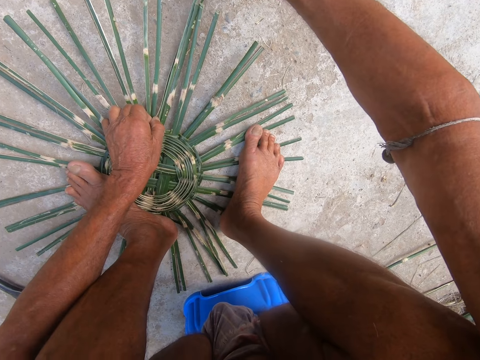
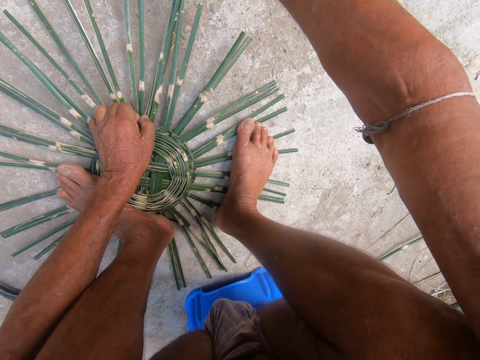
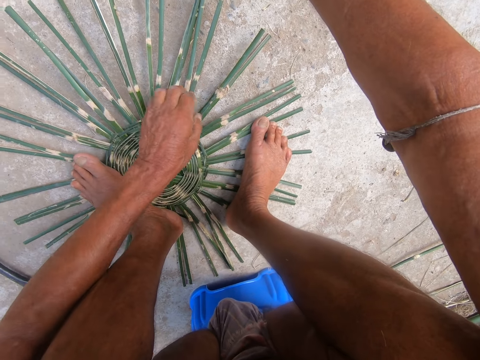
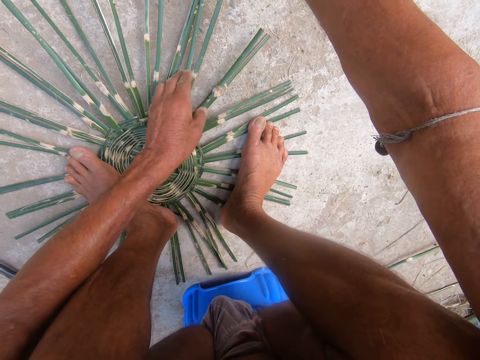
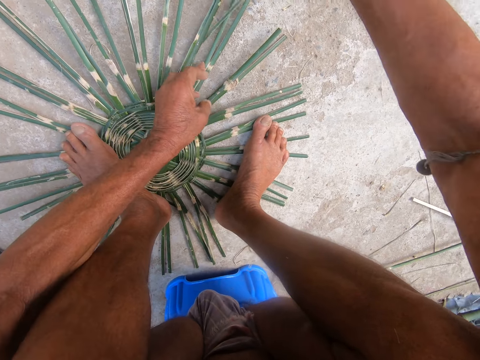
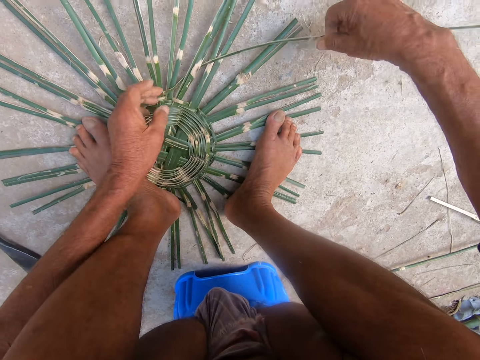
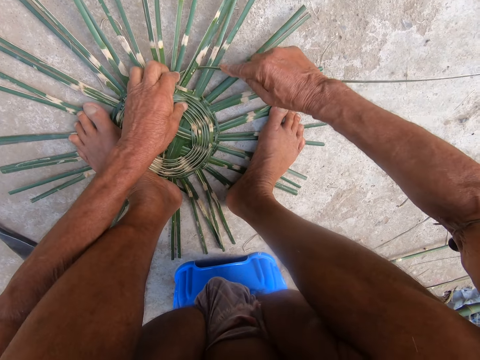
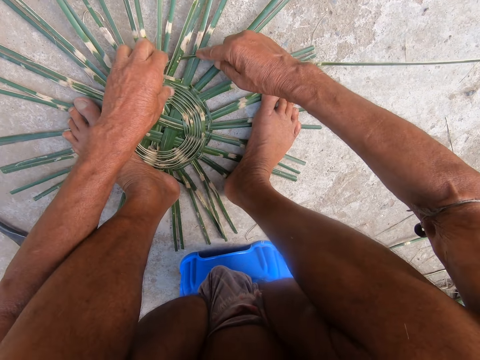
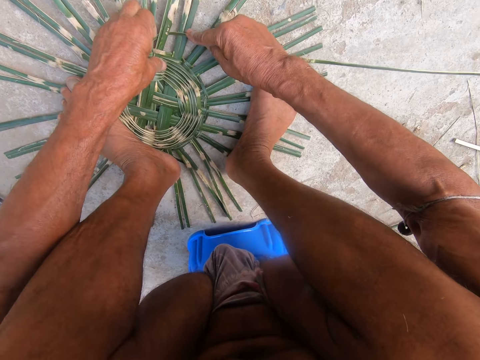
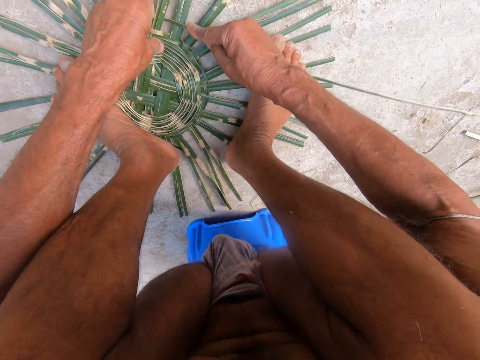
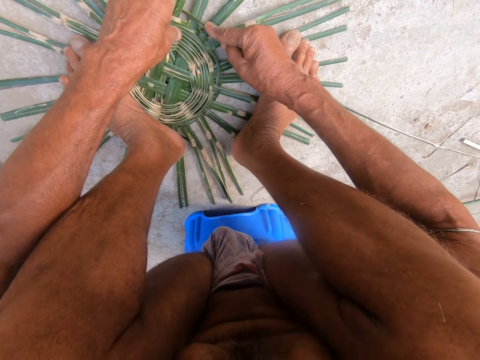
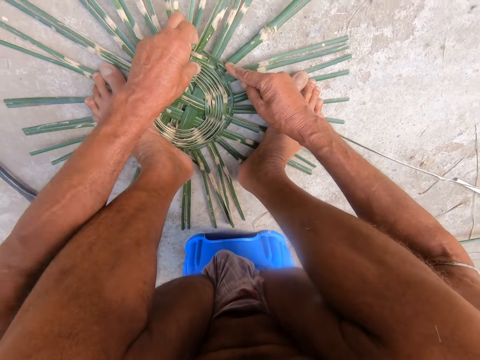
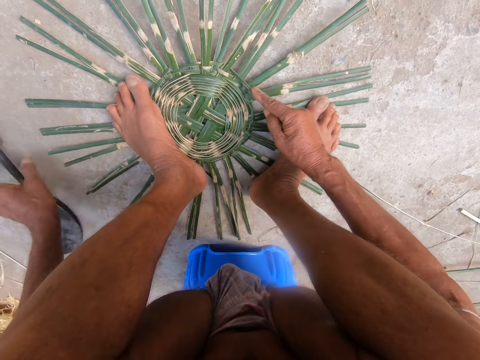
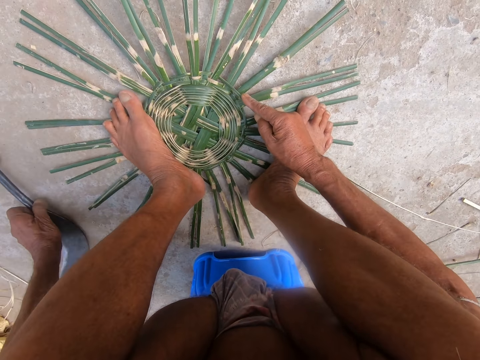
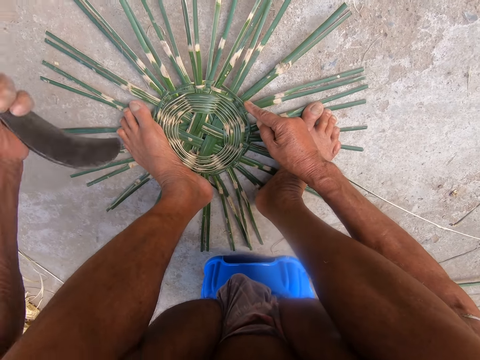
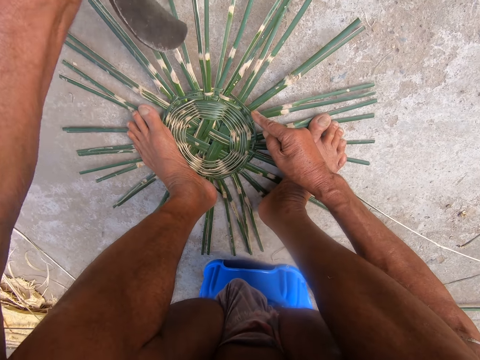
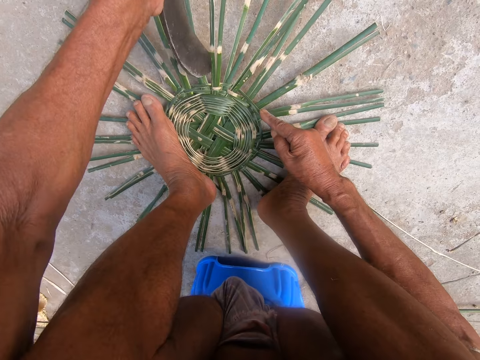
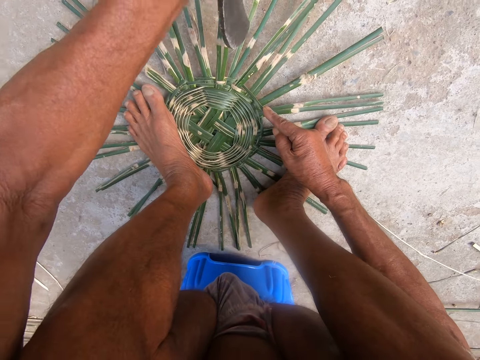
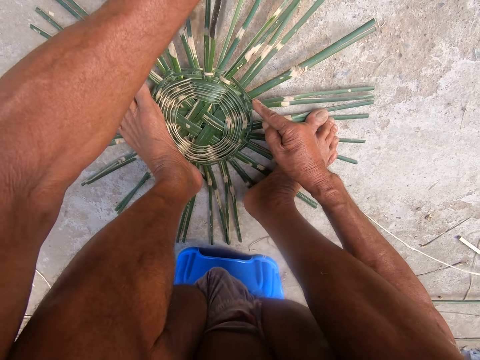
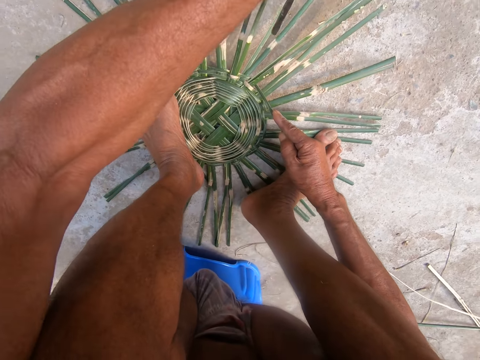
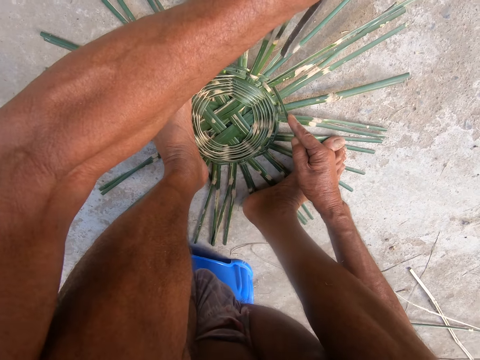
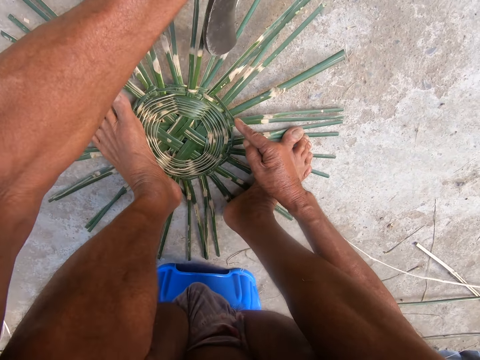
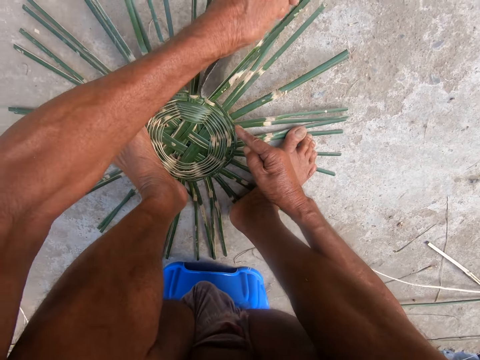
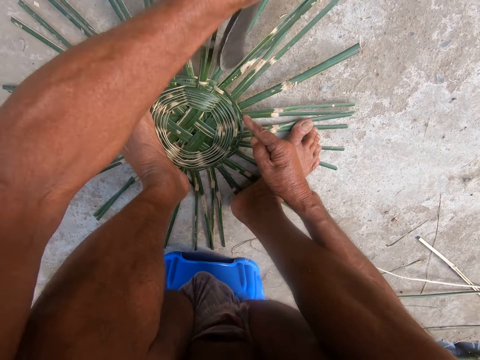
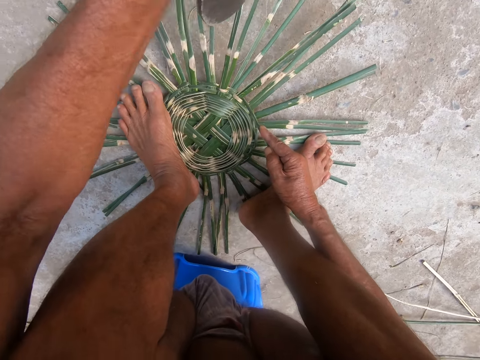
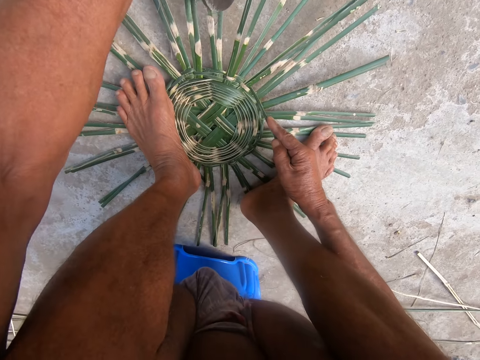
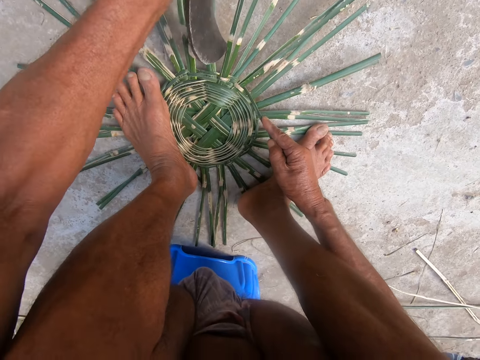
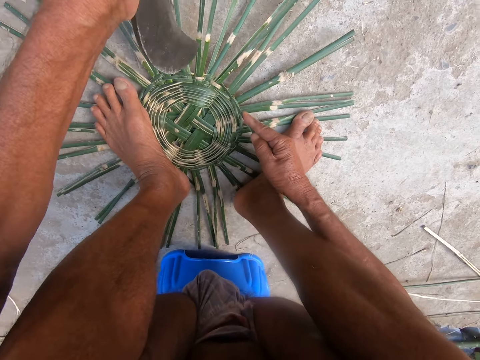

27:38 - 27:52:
The camera wearer picks the sickle from the floor with his left hand. He hits the basket using the sickle in his left hand.

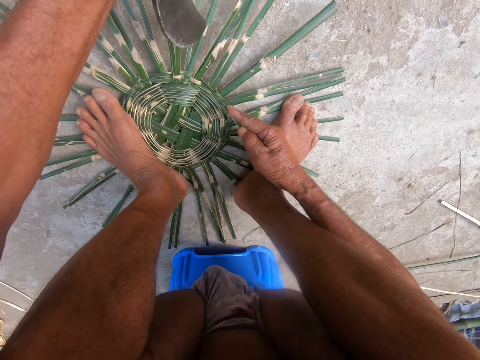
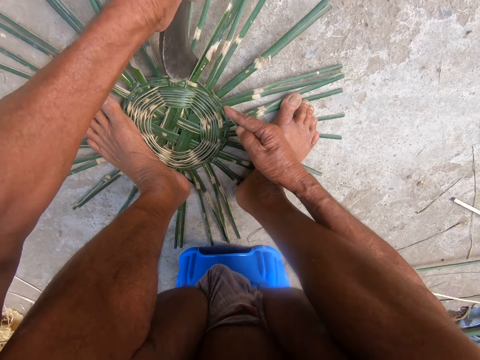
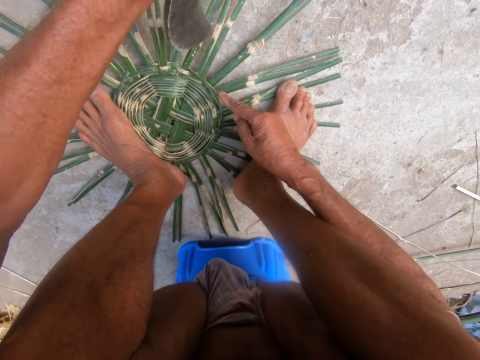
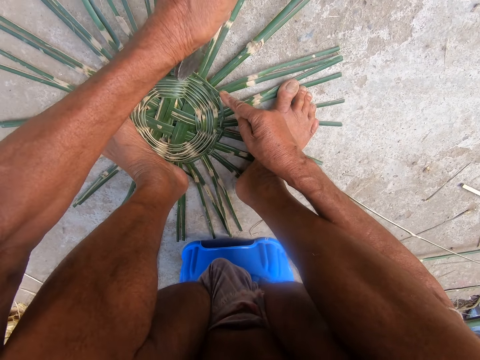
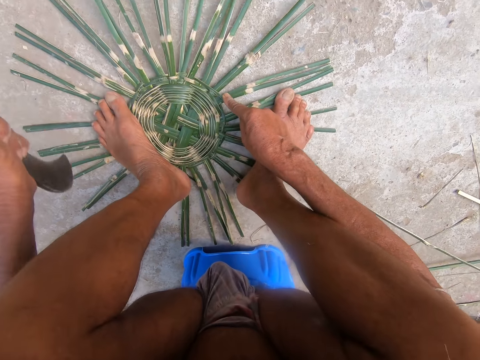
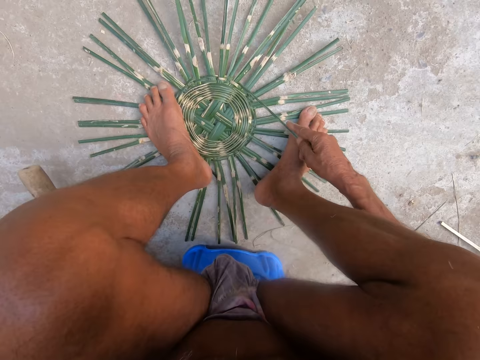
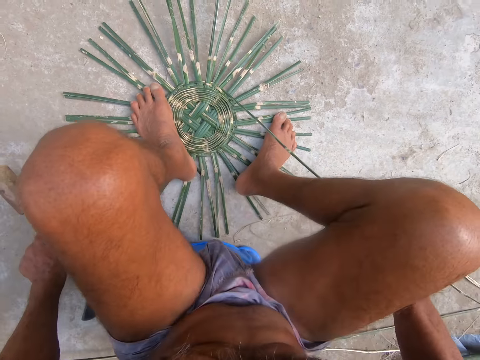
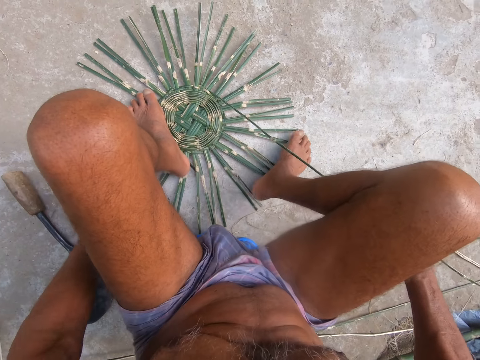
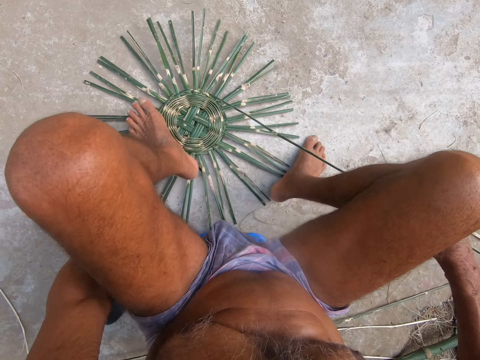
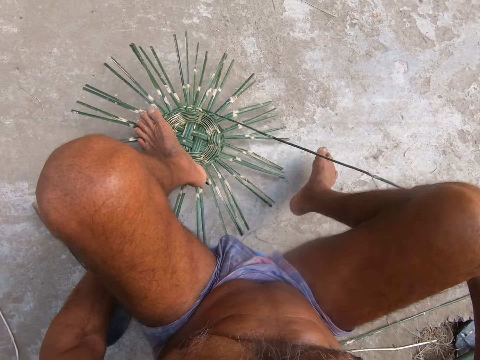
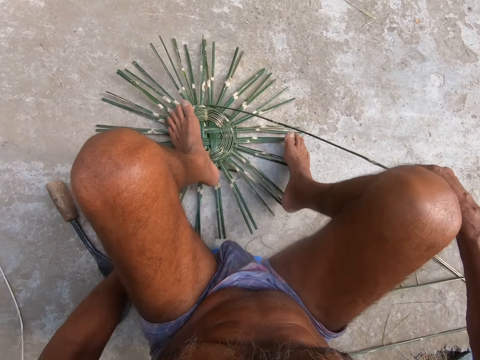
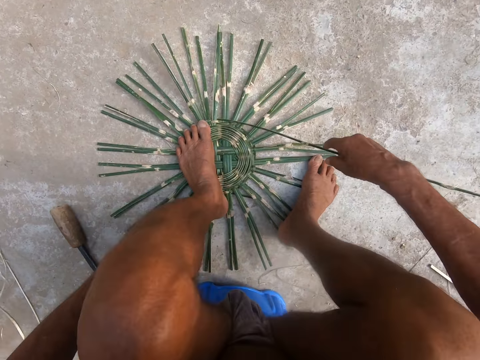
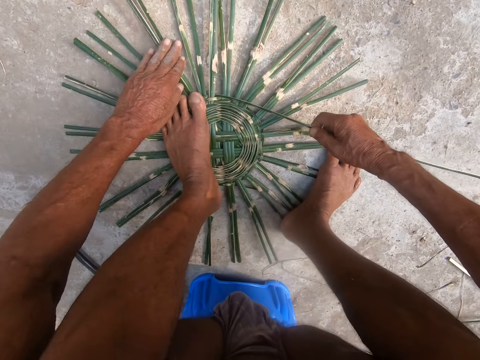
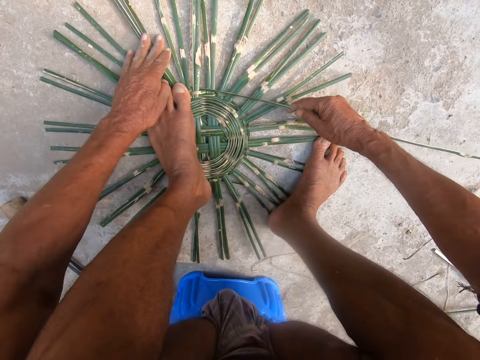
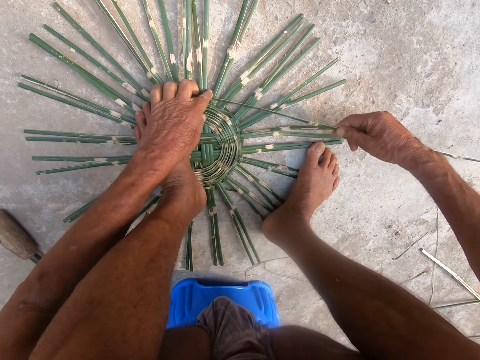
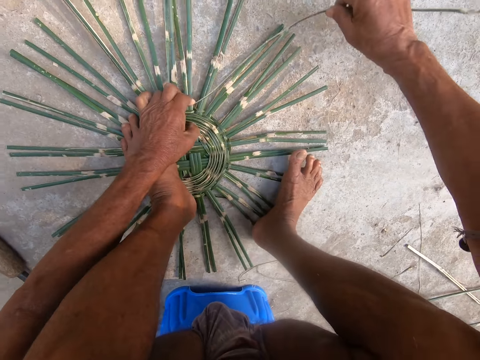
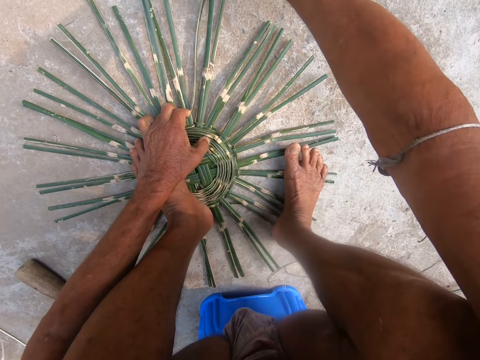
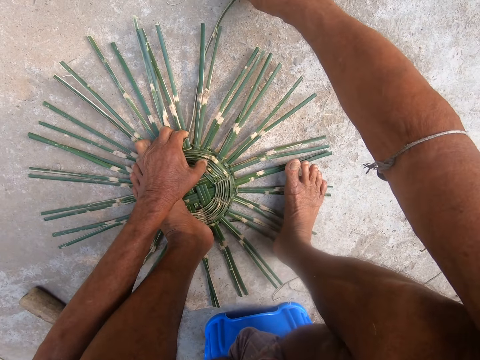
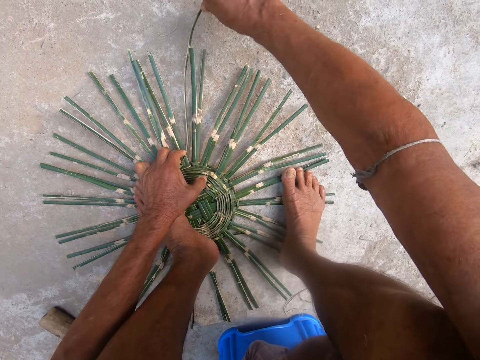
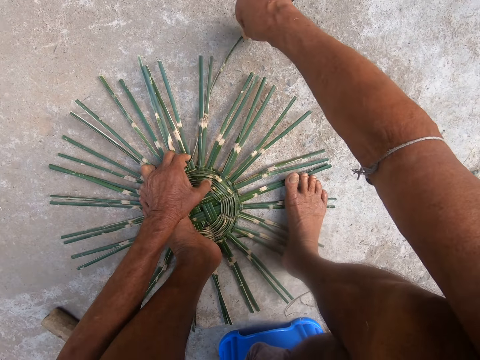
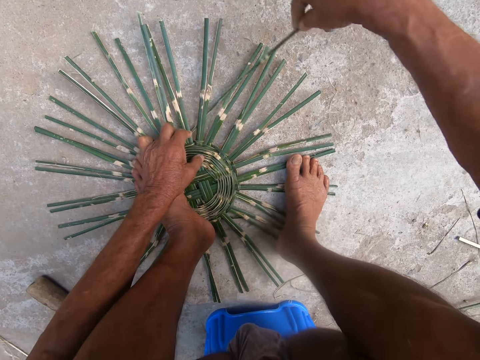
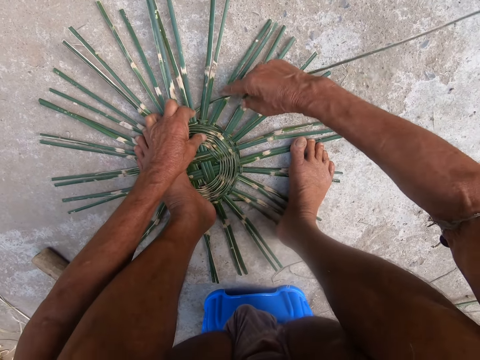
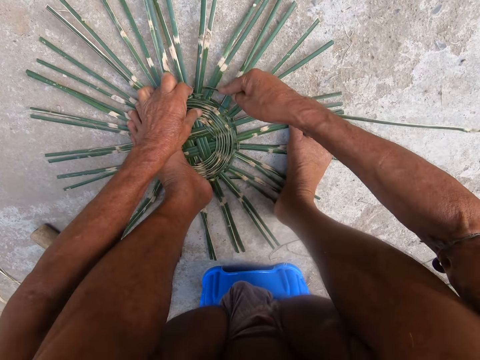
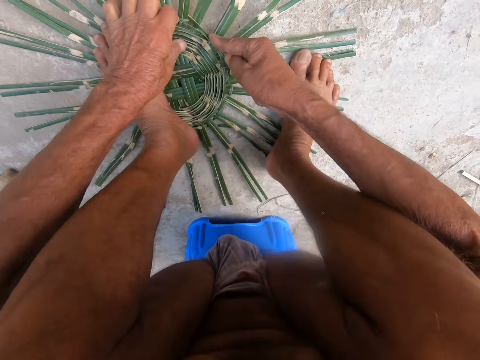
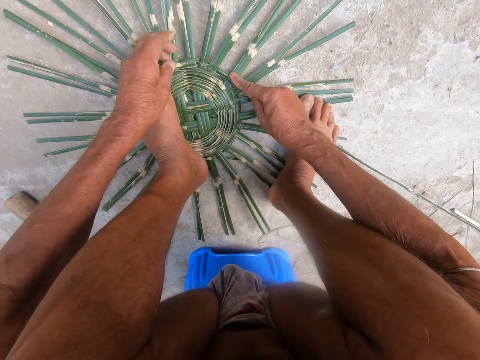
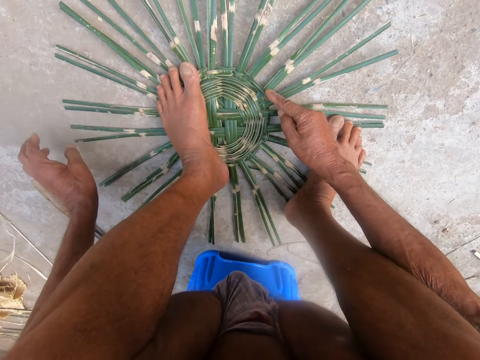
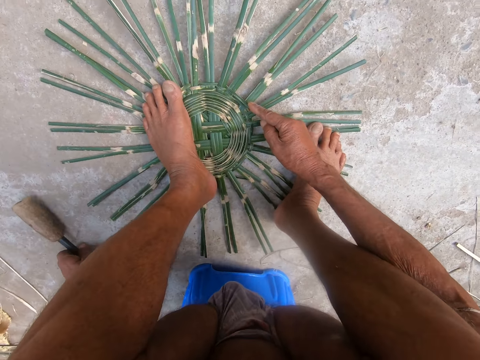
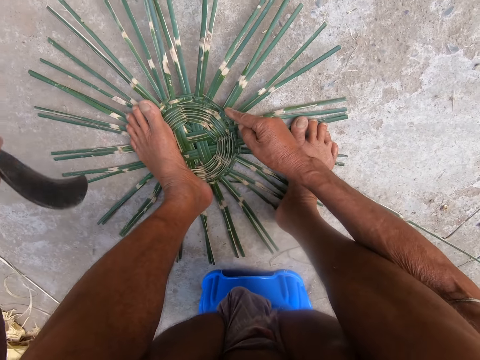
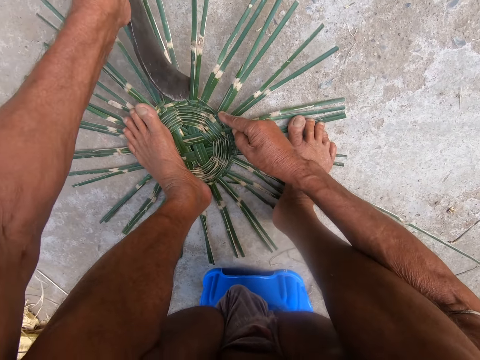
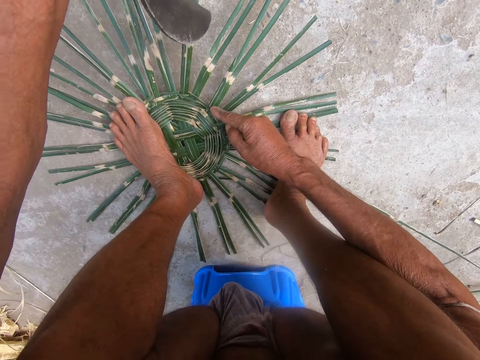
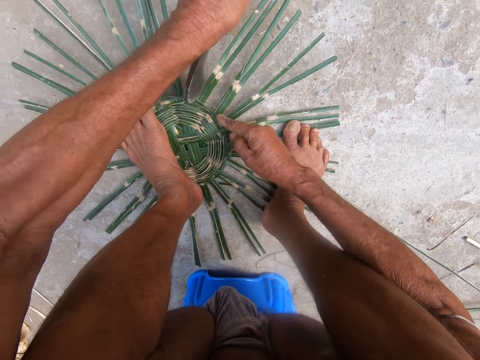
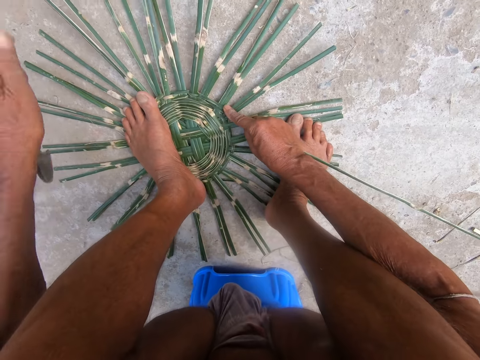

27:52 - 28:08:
The camera wearer drops the sickle on the floor with his left hand. He adjusts the basket with the left hand on the floor. He weaves the basket with both hands. He picks the sickle from the floor with his left hand. He hits the basket using the sickle in his left hand.
